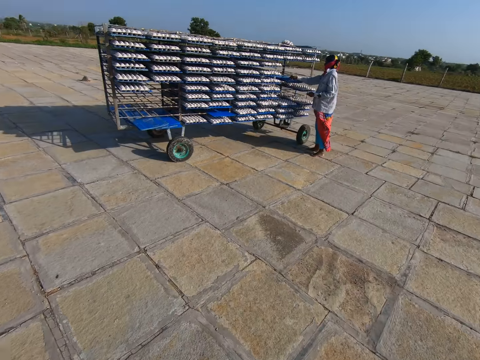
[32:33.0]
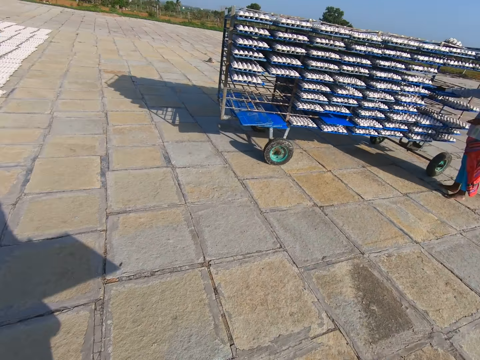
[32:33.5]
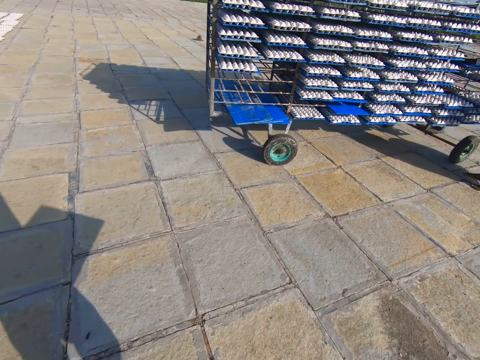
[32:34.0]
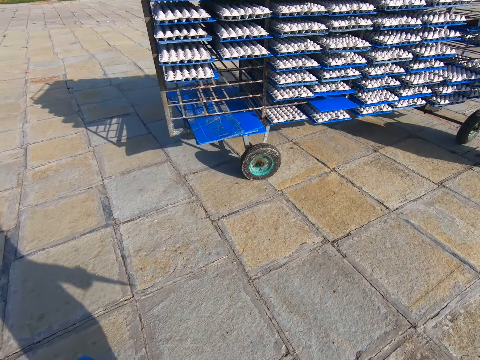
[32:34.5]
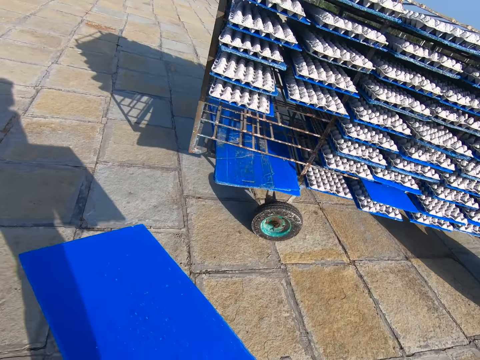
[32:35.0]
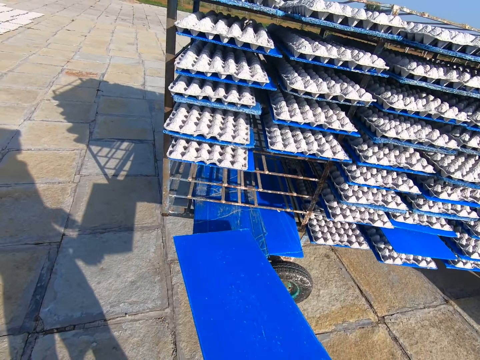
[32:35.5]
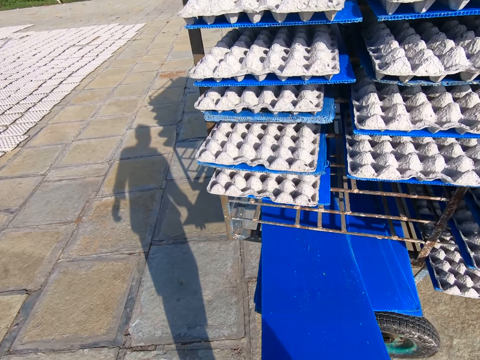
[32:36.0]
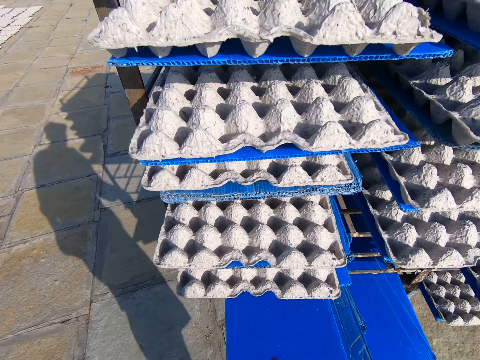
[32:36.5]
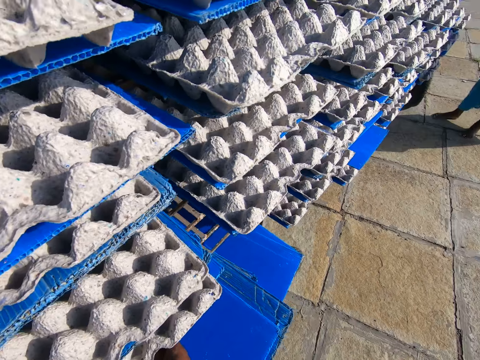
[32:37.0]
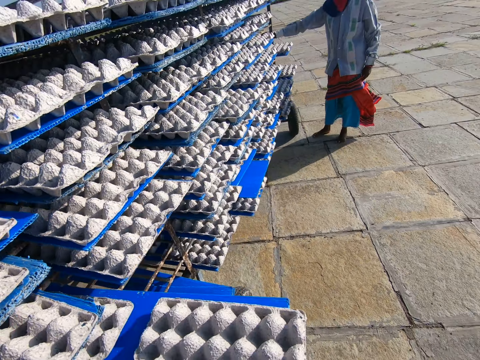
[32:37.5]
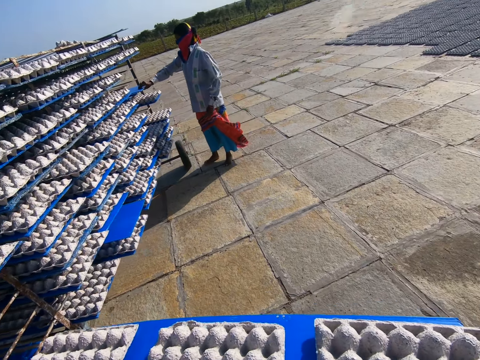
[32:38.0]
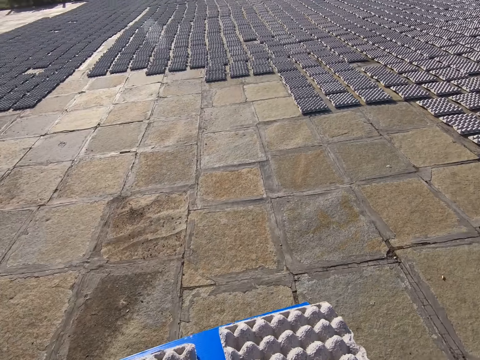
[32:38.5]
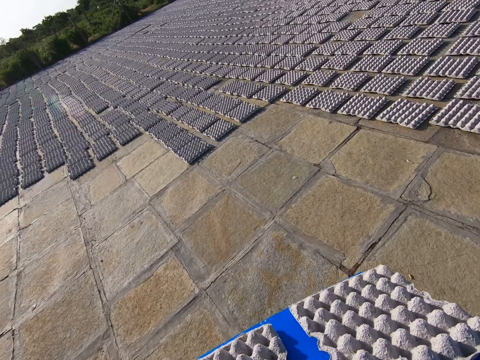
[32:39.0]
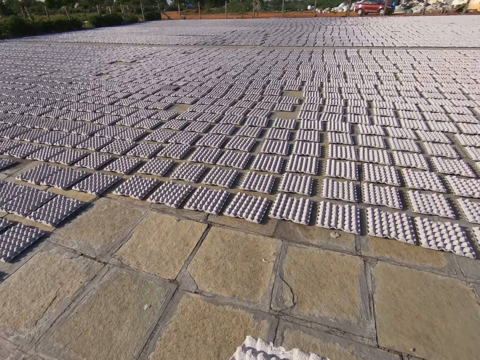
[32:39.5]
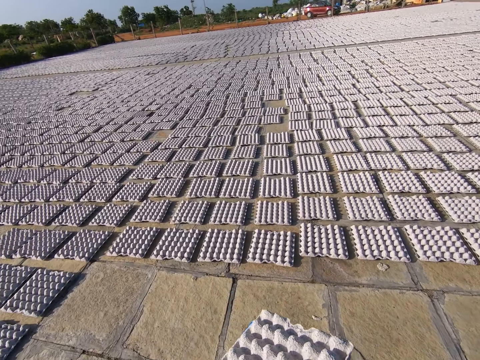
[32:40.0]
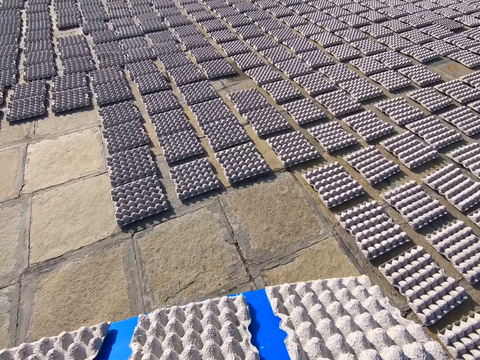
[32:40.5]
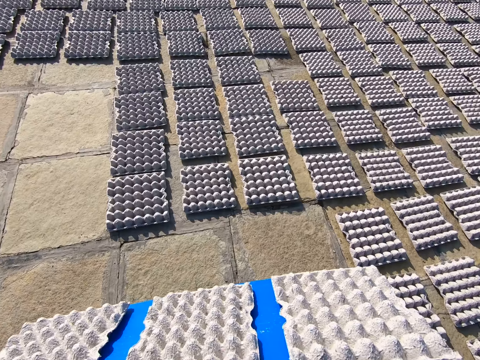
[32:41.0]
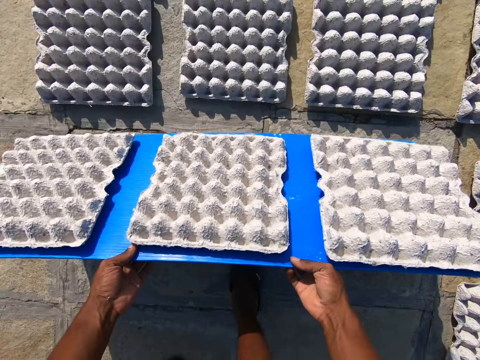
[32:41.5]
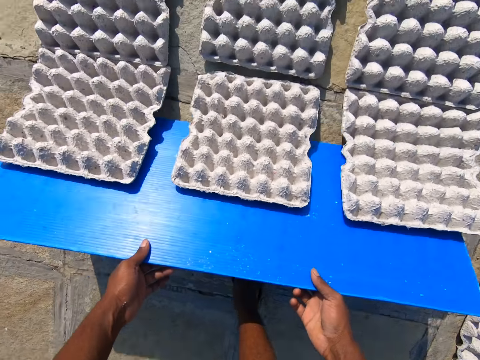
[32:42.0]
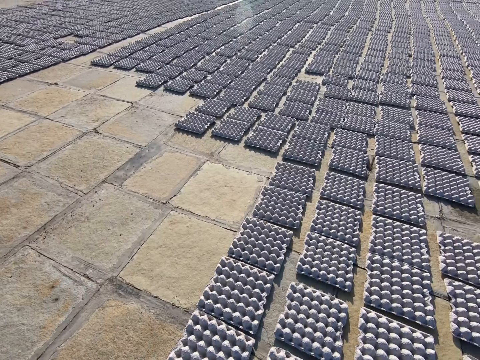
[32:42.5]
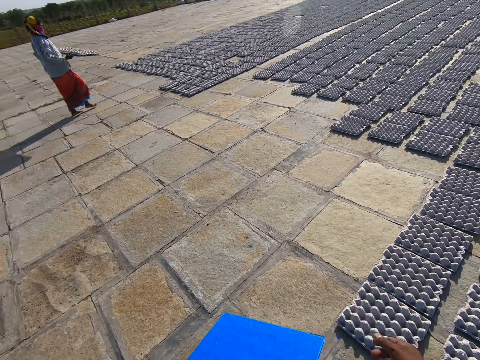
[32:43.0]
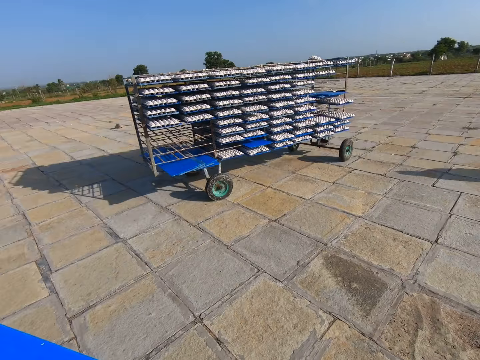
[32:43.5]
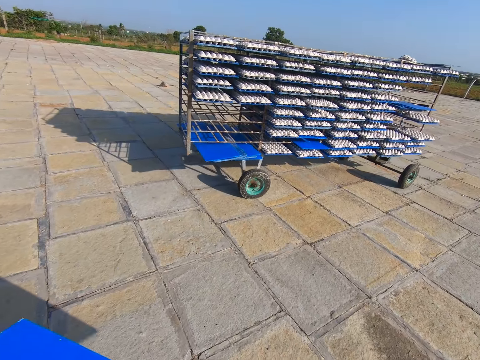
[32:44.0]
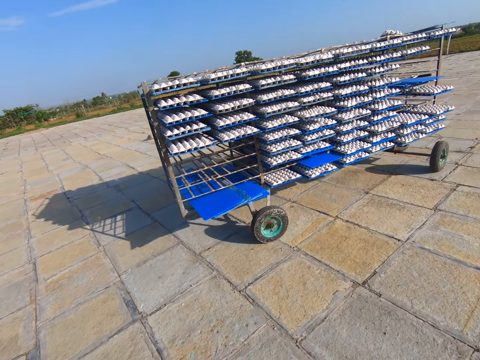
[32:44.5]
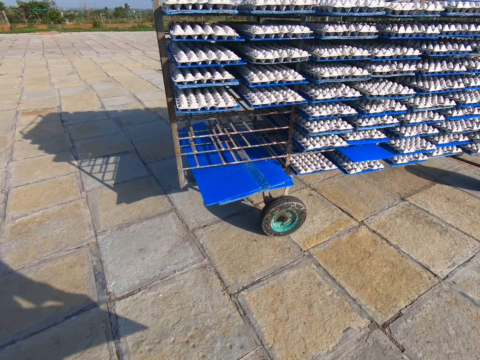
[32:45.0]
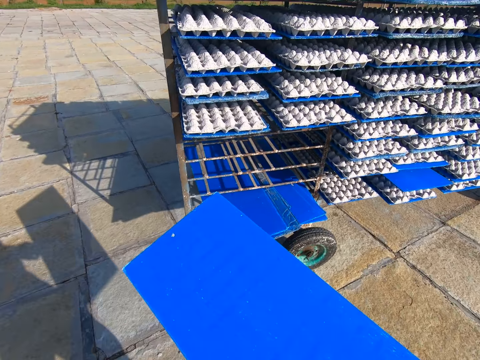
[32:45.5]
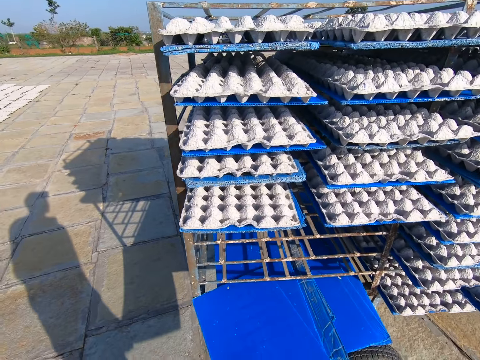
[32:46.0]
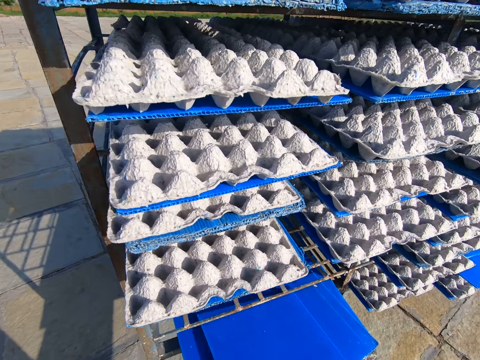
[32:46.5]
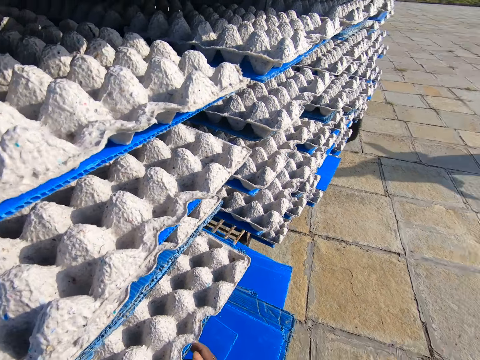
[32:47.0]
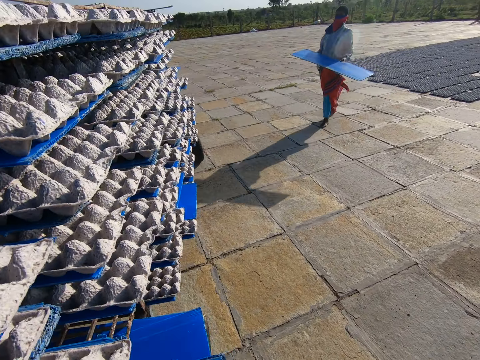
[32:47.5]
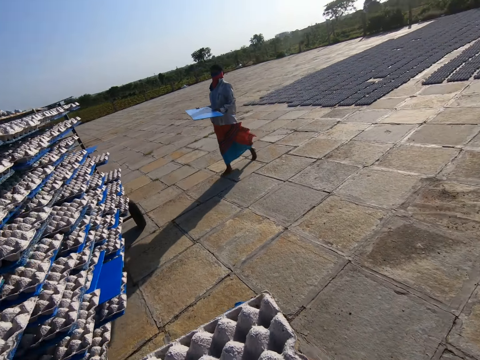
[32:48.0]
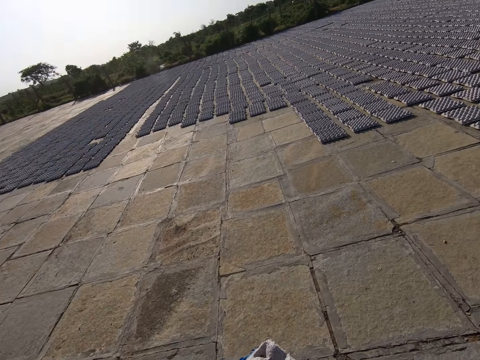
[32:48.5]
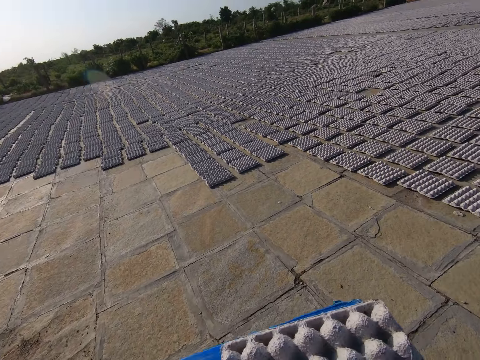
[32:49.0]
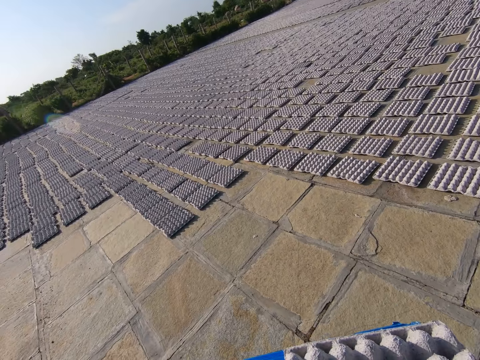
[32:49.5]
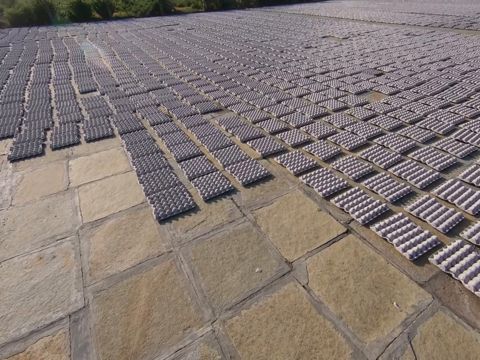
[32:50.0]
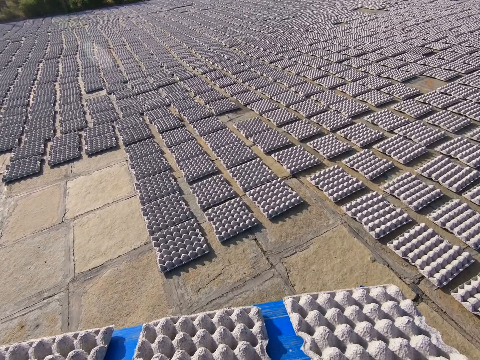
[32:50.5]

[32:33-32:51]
The camera wearer turns around and walks towards the rack of egg crates. A person picks a tray with egg trays. The camera wearer pushes the board in the rack of egg crates with both hands. They put a tray on the trolley, pull a board of egg crates from the rack of egg crates with both hands, and pick the tray with egg trays. The person picks a tray with egg trays. The camera wearer walks towards the egg crates on the floor. They drop the egg crates or egg trays on the floor from the board in both hands. They walk towards the rack of egg crates and turn around. They push the board in the rack of egg crates with both hands, put the tray on the trolley, and pull a board of egg crates from the rack of egg crates with both hands. The person walks around. The camera wearer walks towards the egg crates on the floor.

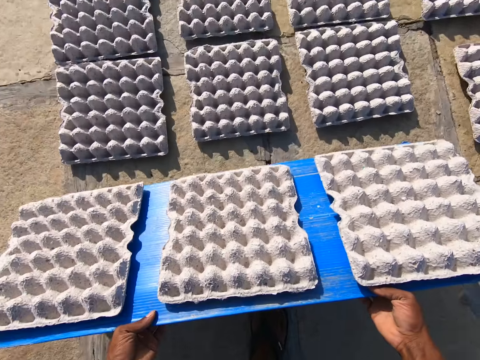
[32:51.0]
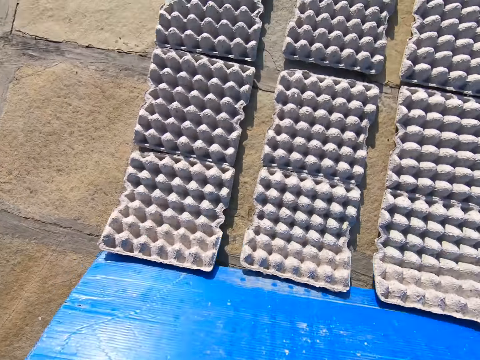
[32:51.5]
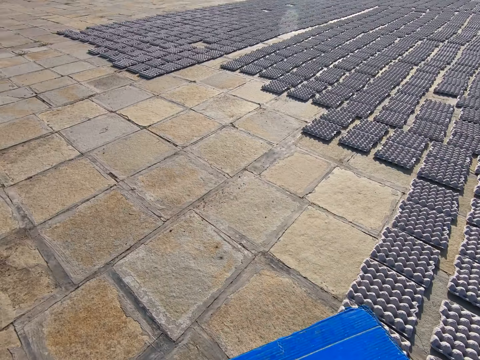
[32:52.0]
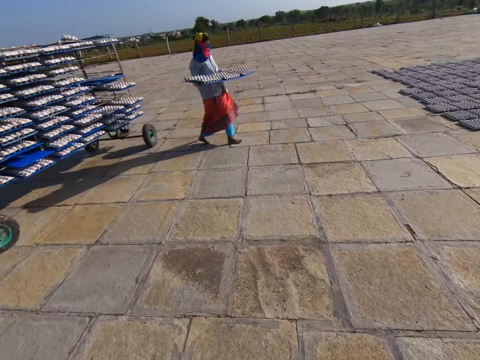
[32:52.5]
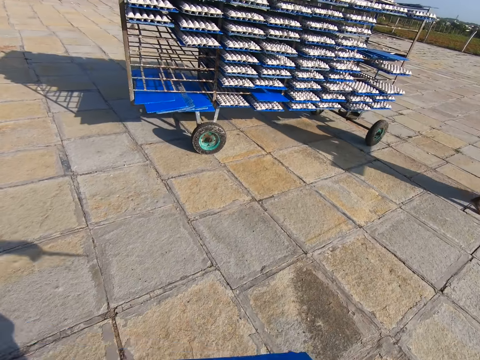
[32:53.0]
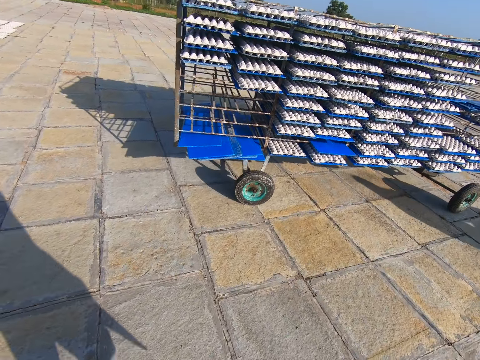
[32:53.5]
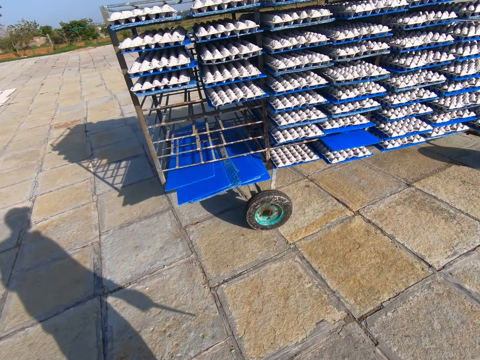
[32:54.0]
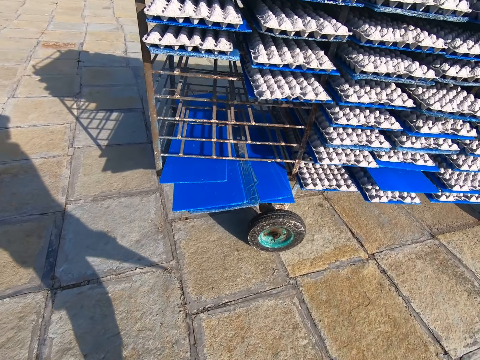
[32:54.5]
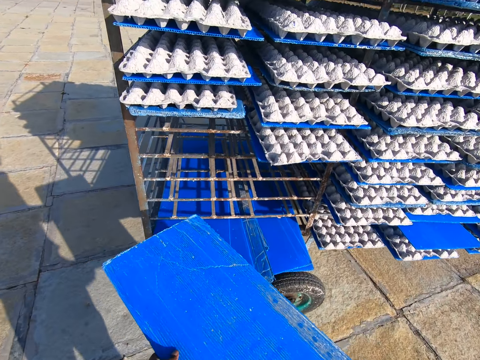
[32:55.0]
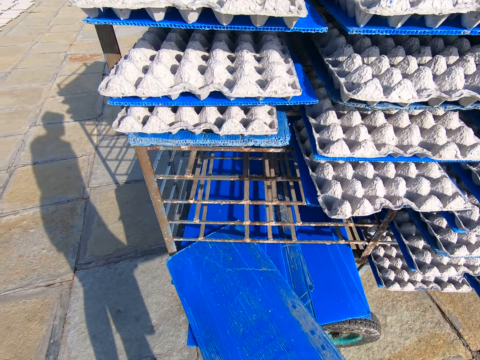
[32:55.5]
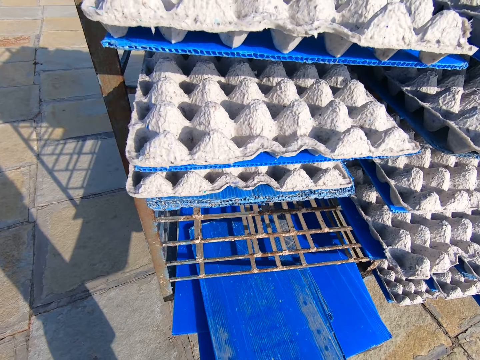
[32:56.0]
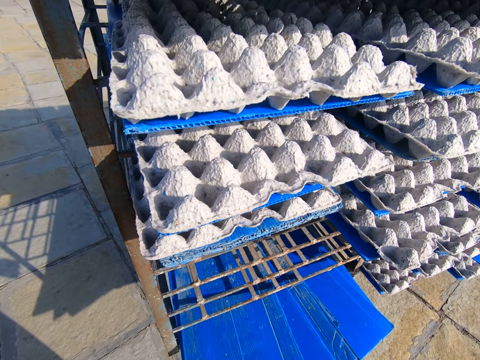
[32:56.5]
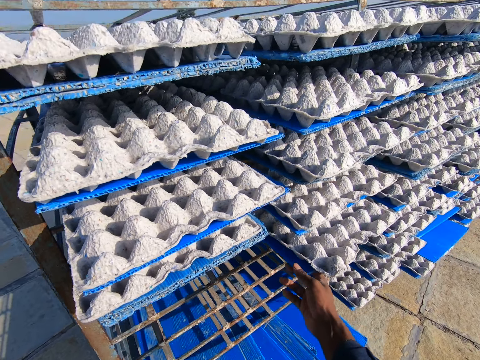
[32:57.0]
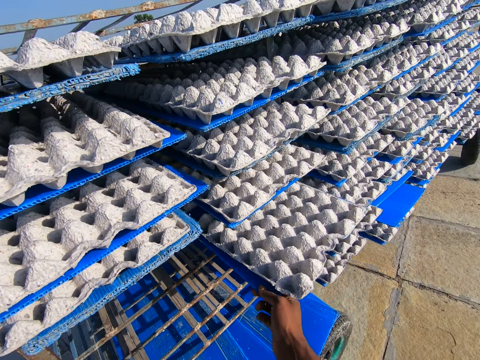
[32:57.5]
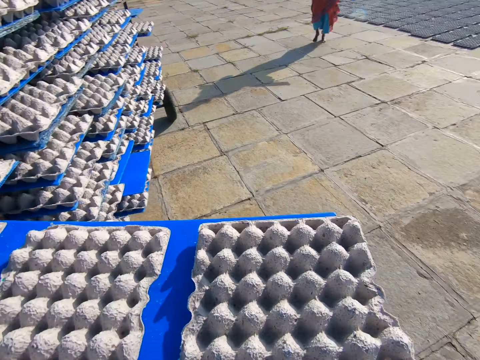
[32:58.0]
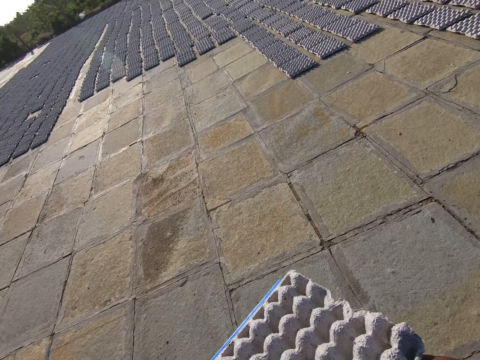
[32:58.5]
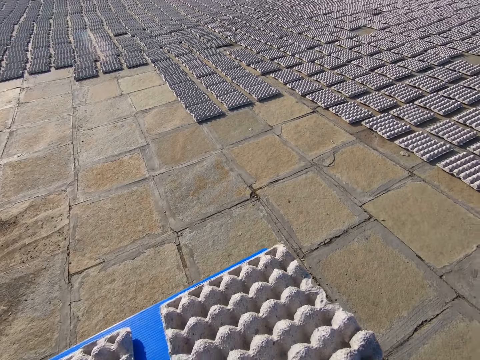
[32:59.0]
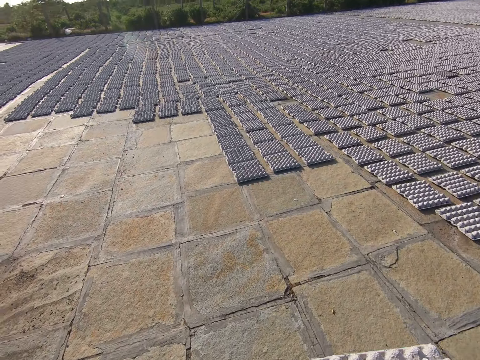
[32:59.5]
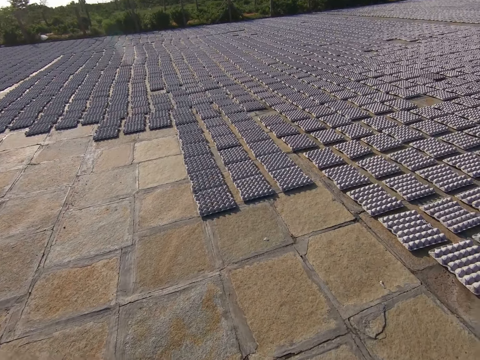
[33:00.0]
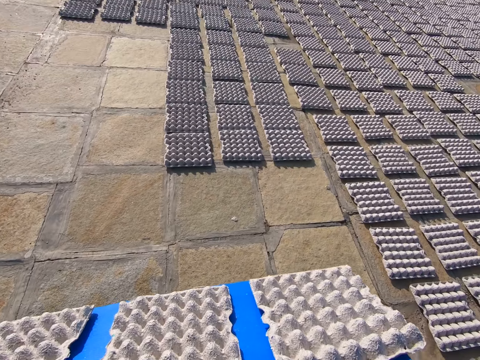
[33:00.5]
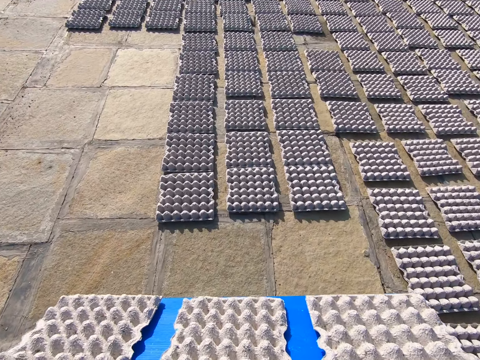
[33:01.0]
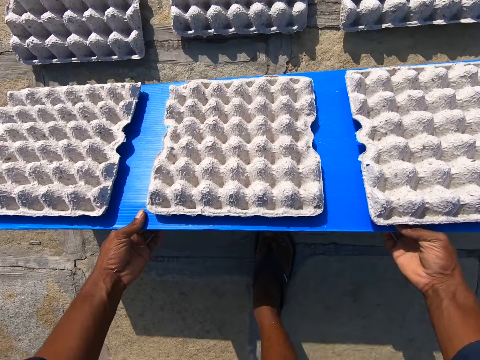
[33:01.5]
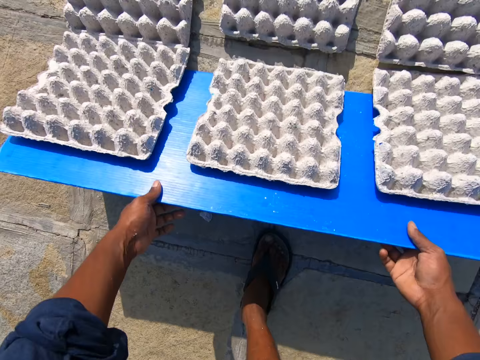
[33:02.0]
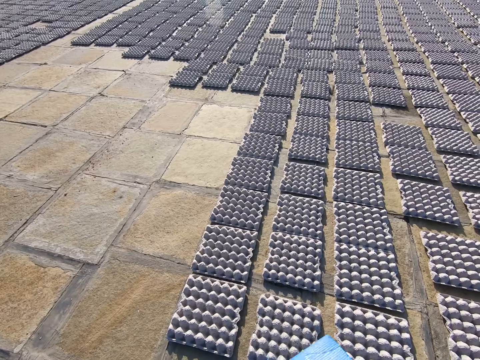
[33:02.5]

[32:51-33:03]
The camera wearer drops the egg crates or egg trays on the floor from the board in both hands. They walk towards the rack of egg crates. A person walks around. The camera wearer pushes the board in the rack of egg crates with both hands. They put a tray on the trolley, pull a board of egg crates from the rack of egg crates with both hands, and pick the tray with egg trays. They walk towards the egg crates on the floor. They drop the egg crates on the floor from the board in both hands.
